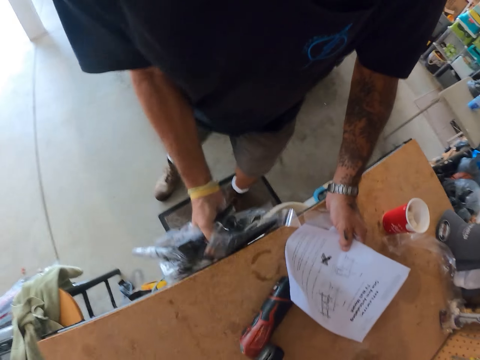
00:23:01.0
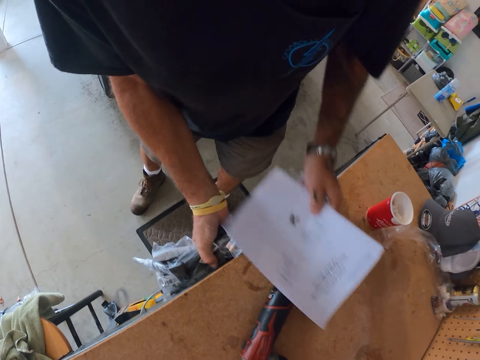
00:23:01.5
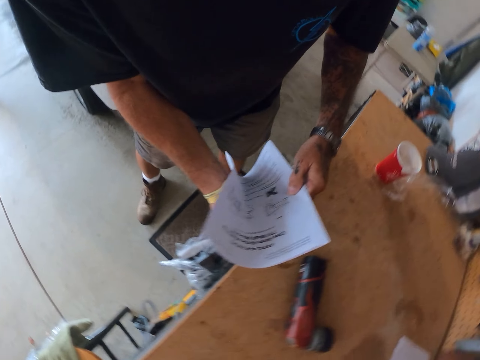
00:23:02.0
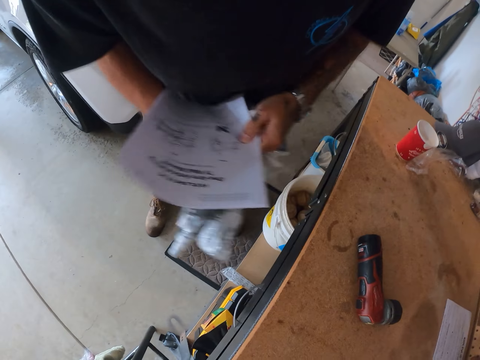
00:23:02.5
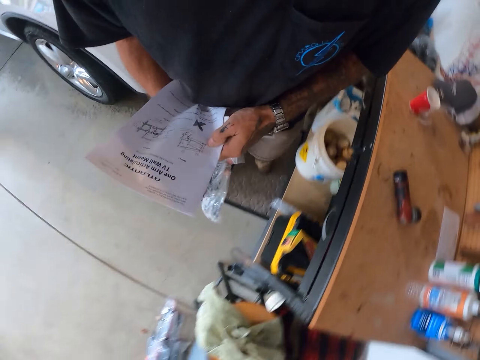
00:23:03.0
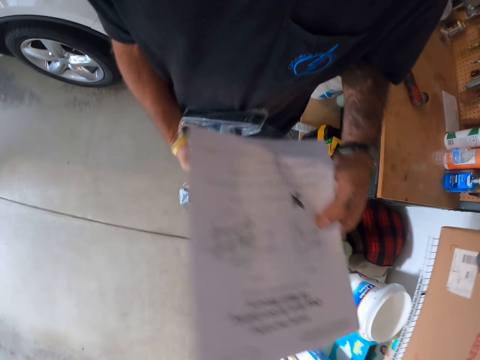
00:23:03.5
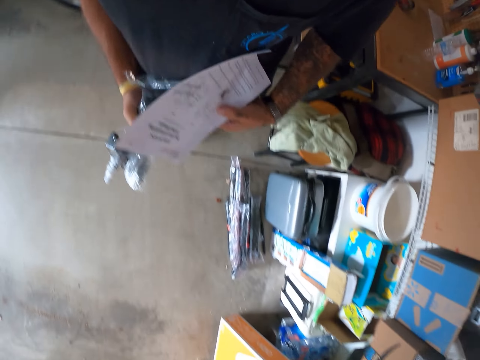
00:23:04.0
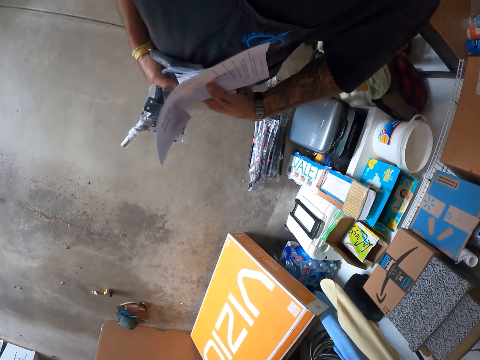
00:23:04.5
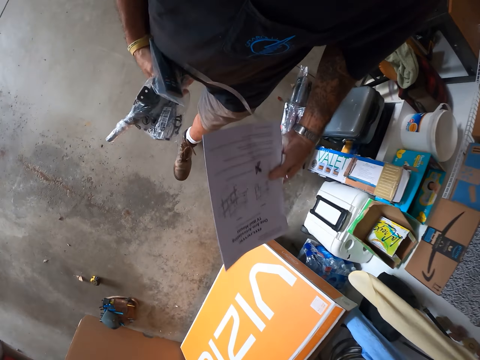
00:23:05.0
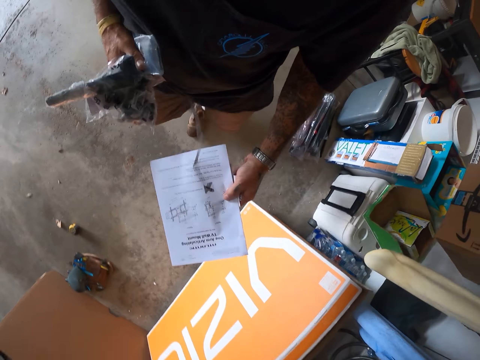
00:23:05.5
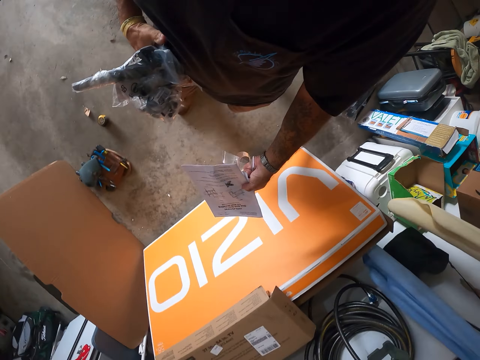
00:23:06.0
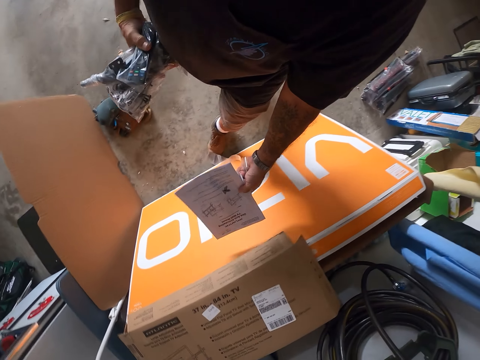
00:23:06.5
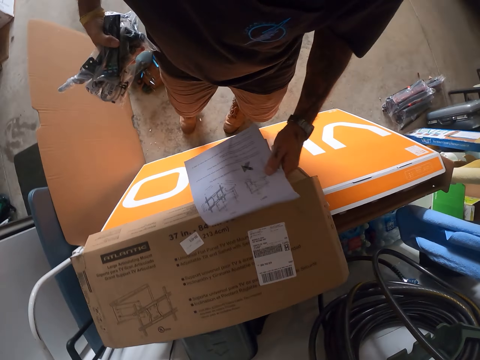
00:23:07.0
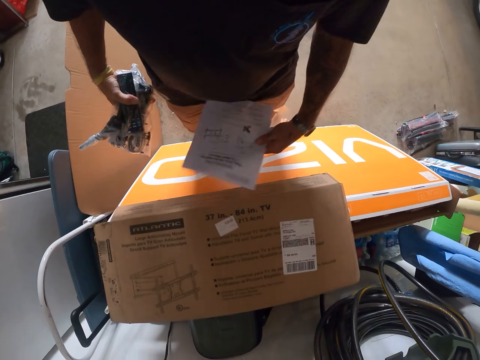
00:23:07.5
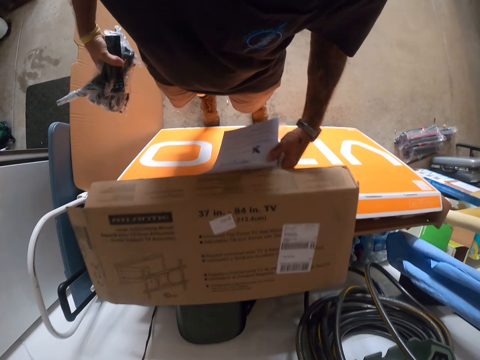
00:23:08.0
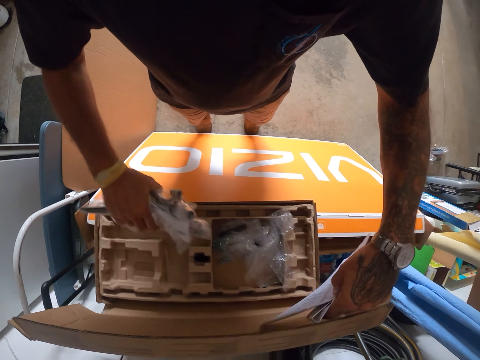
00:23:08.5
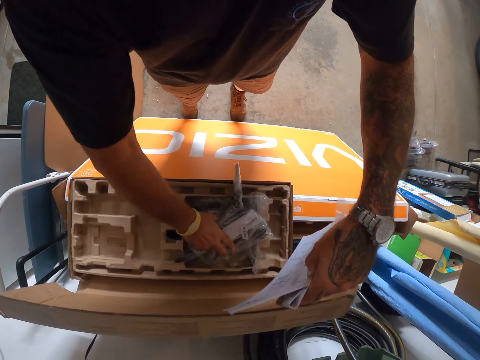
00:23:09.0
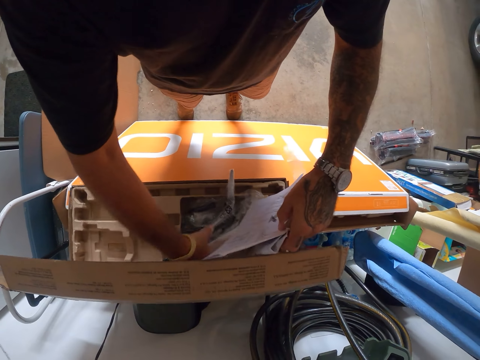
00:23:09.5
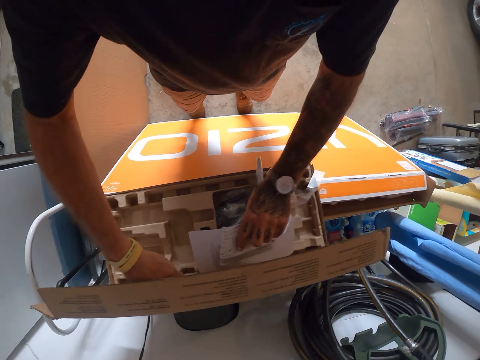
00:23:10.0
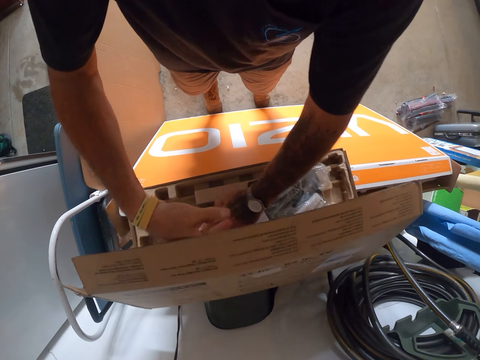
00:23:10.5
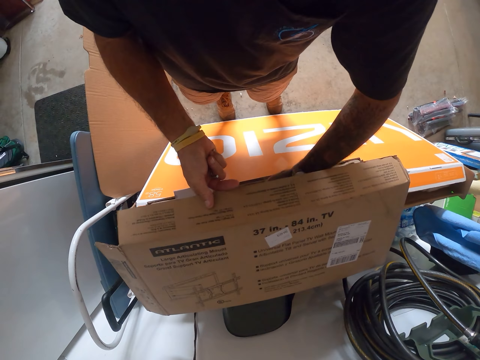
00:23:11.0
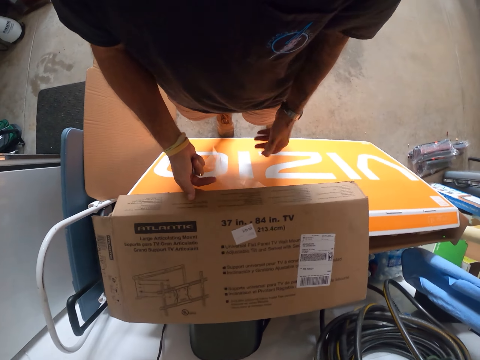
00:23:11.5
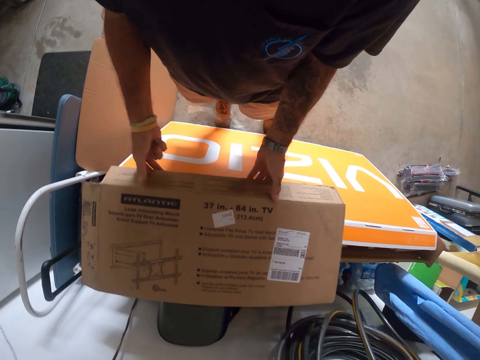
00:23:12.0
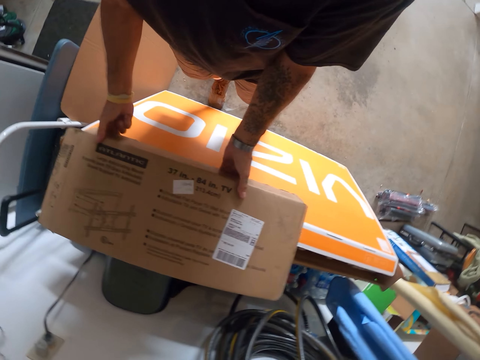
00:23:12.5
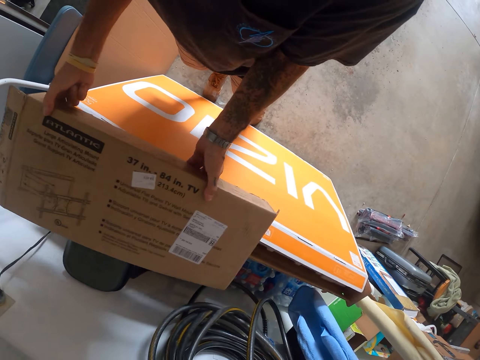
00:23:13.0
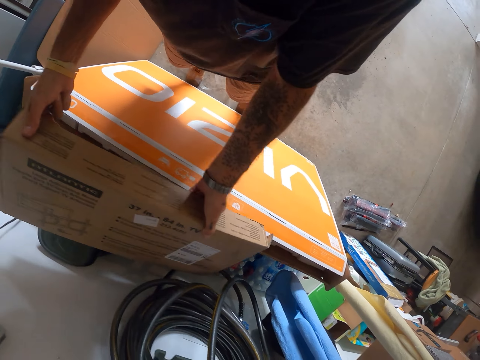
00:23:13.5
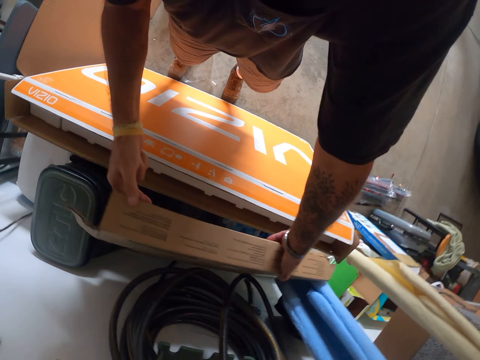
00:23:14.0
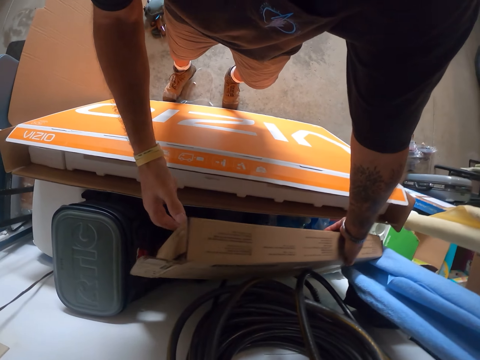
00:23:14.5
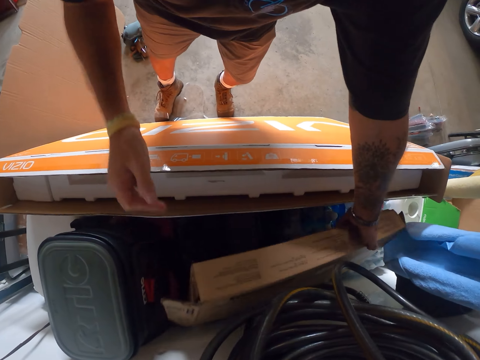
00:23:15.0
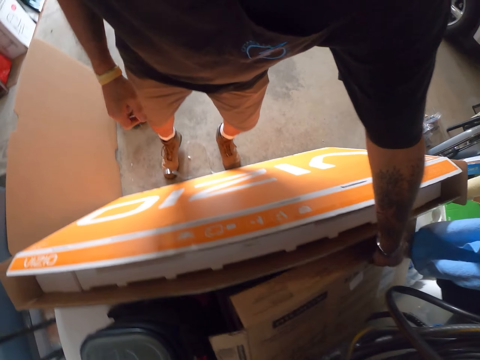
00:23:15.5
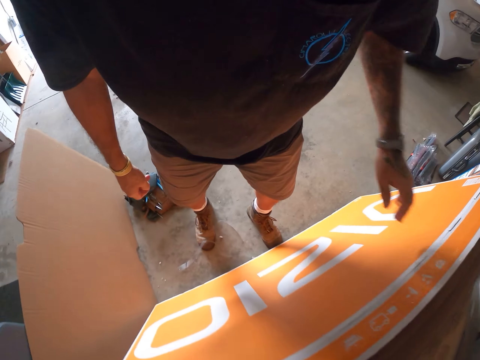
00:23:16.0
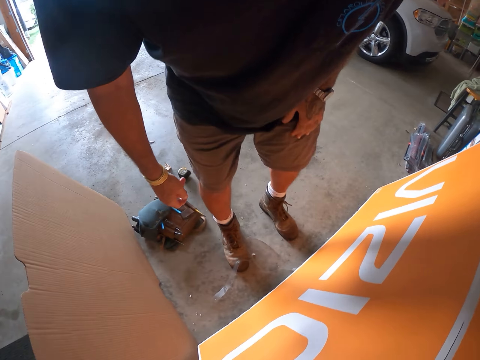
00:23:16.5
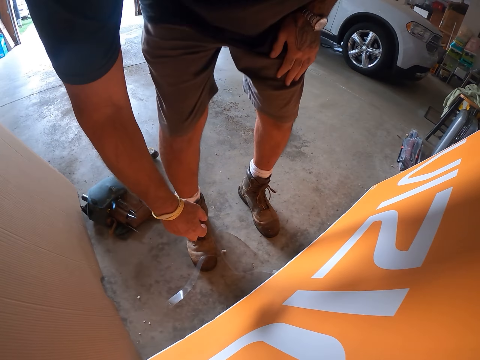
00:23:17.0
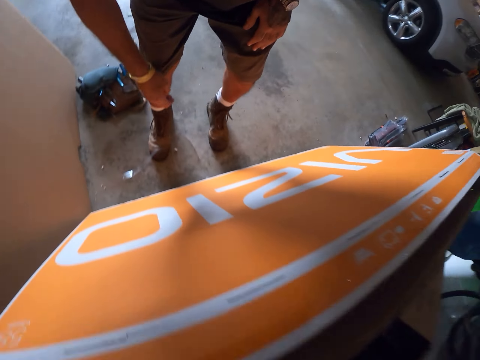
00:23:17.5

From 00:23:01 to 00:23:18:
The camera wearer grabs the fallen tool. They walk around the workshop. They open the box. They put the nylon paper bag of tools in the box. They put the manual papers in the box. They close the box. They lift the box. They put the box behind the big TV box.

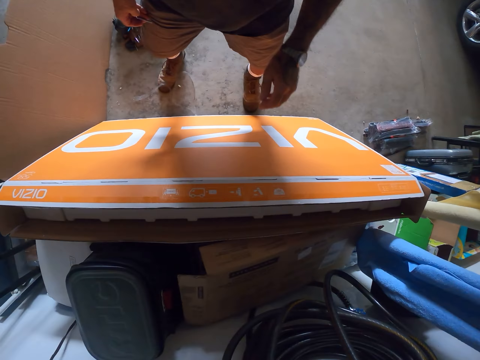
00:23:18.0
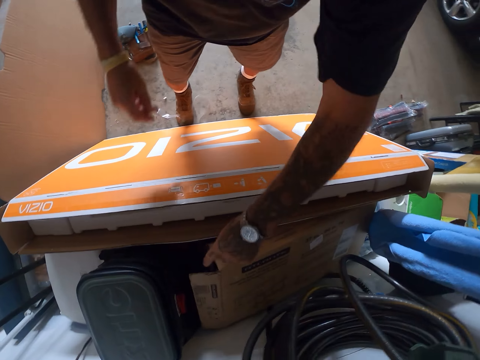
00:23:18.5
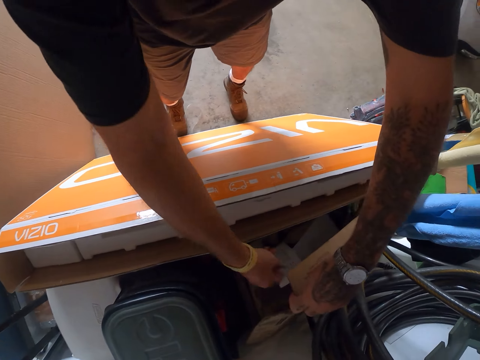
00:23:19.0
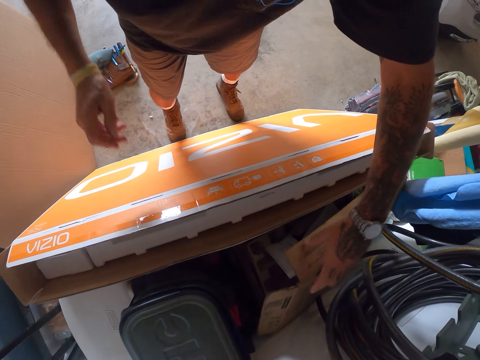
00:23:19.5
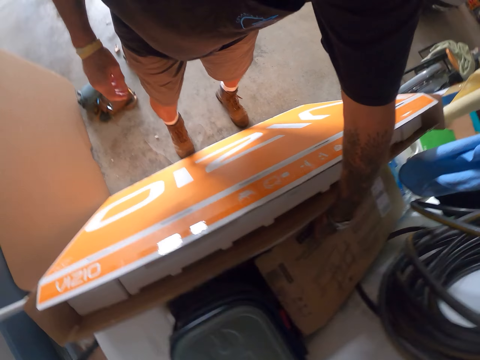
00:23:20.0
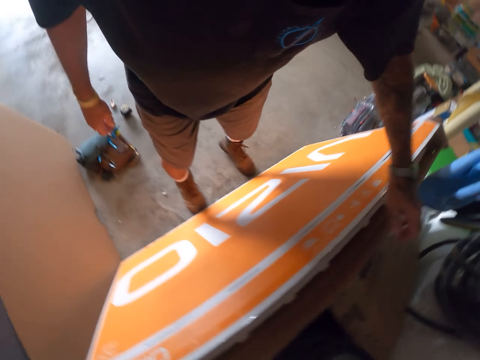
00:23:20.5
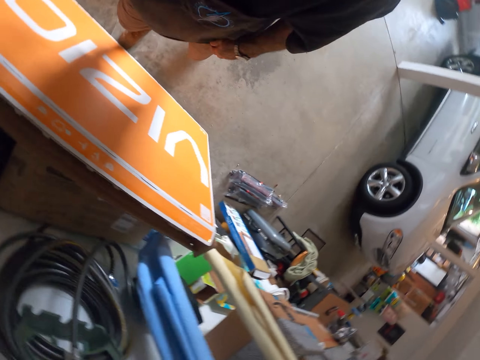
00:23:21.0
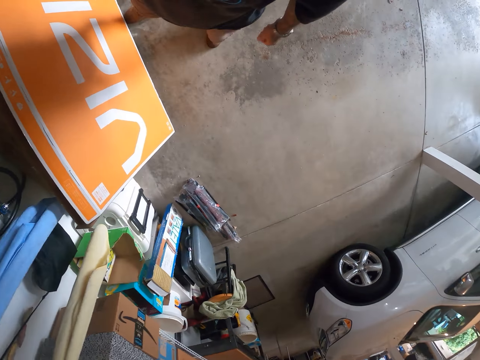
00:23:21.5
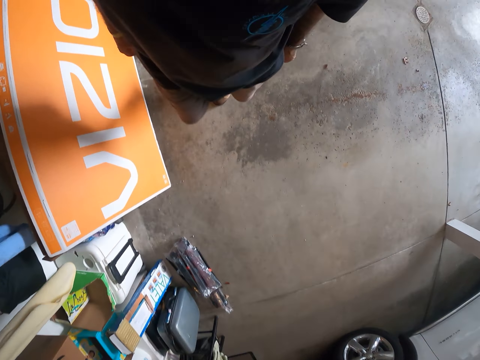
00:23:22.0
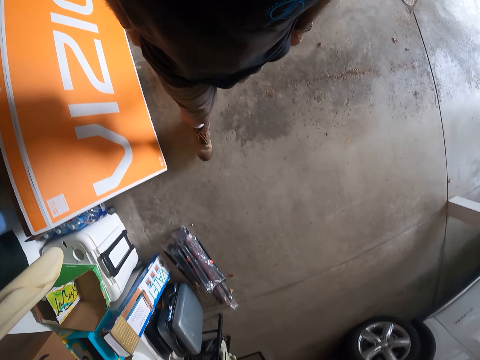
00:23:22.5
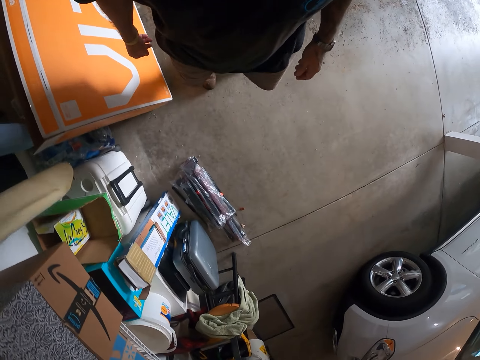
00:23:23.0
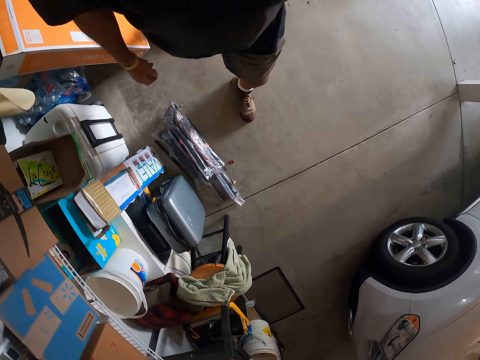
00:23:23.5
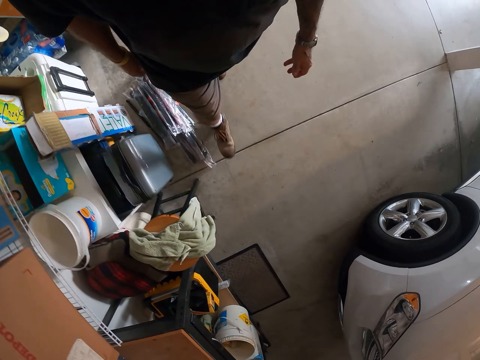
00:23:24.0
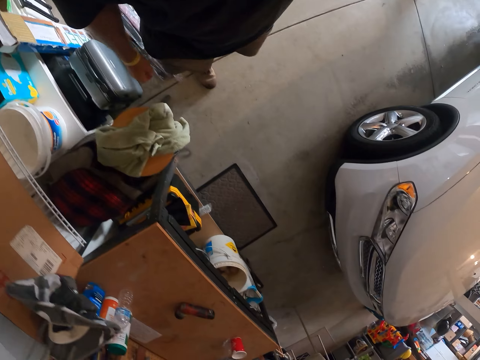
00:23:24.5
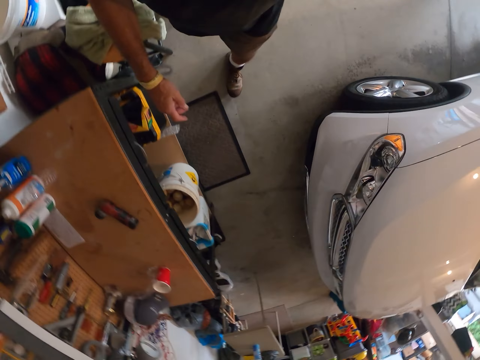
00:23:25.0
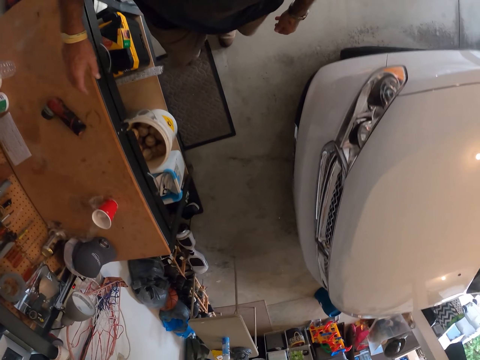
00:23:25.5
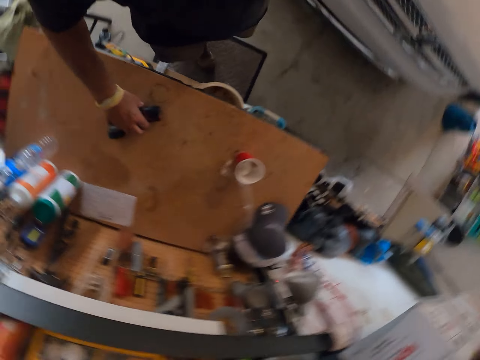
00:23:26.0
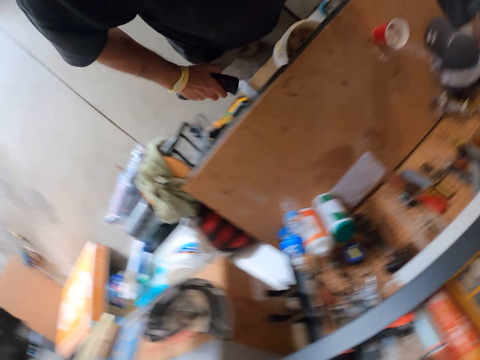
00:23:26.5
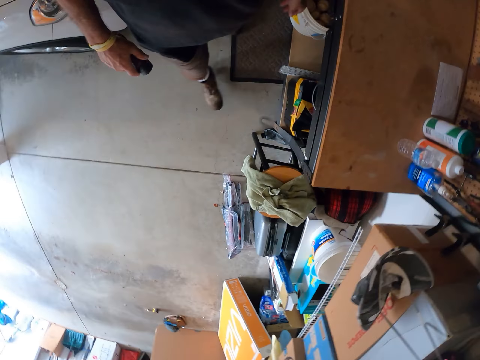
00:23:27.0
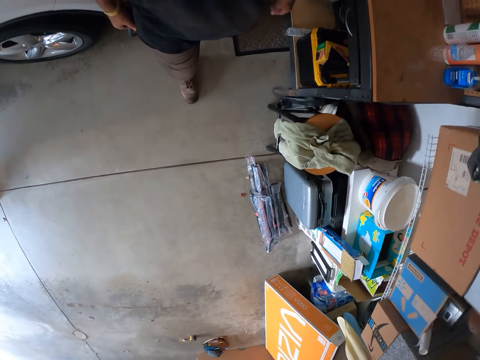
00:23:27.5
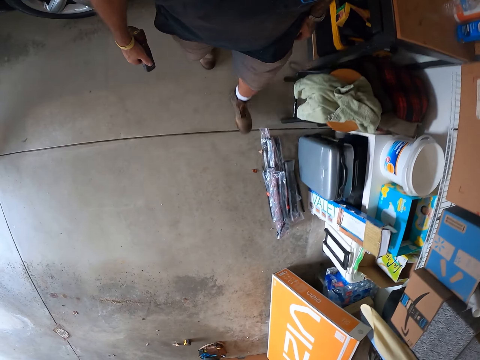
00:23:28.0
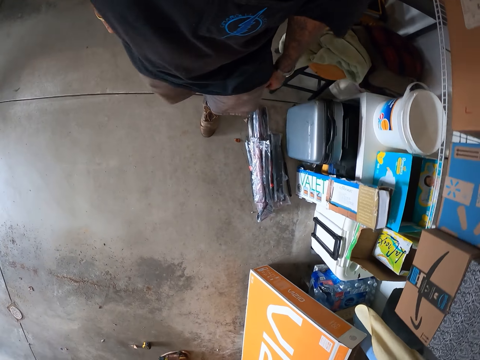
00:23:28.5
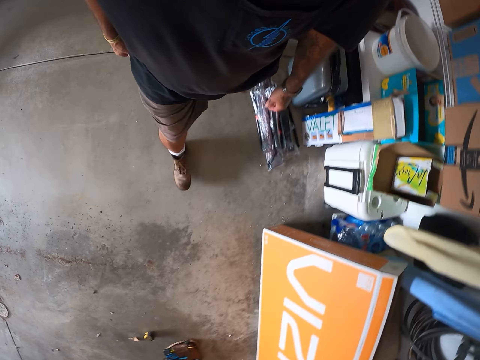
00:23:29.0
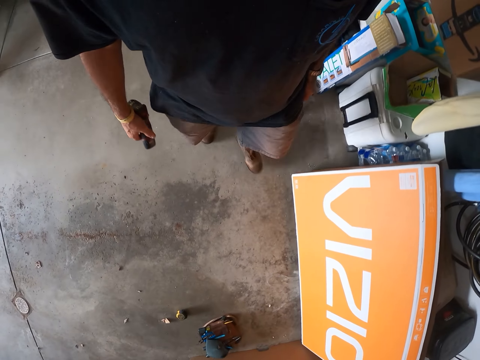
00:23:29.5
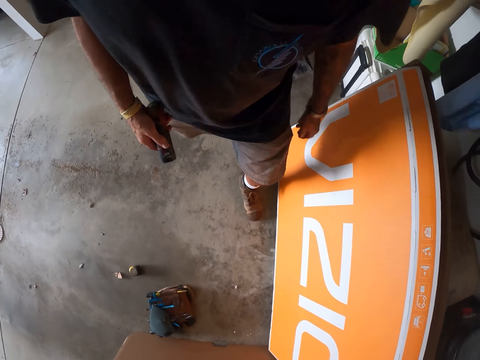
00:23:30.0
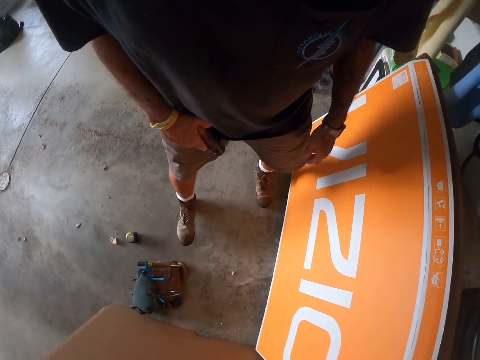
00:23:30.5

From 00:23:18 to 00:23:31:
The camera wearer puts the offset screwdriver in the box. They drop a torch in the box. They look around the workshop and walk around the workshop. They pick up the torch from the table. They walk around the workshop.
